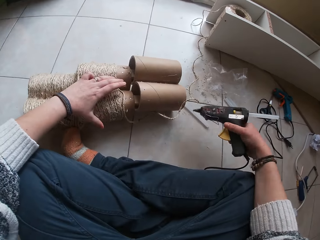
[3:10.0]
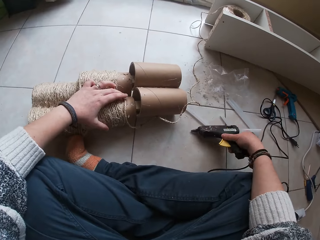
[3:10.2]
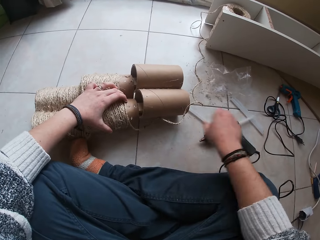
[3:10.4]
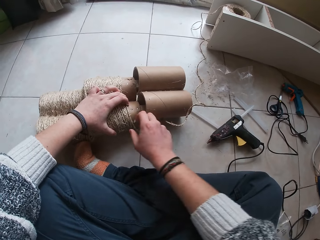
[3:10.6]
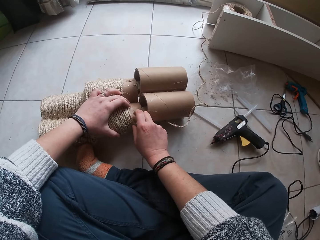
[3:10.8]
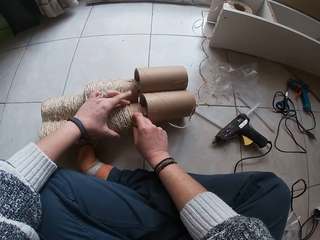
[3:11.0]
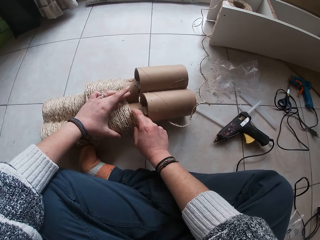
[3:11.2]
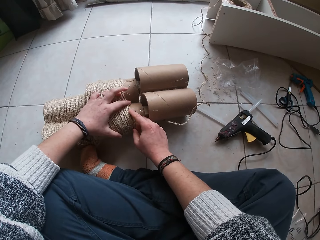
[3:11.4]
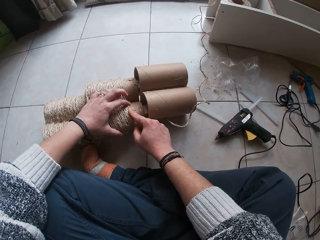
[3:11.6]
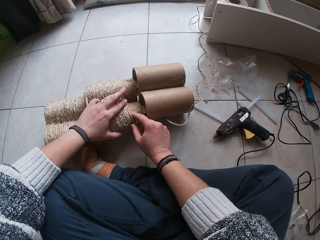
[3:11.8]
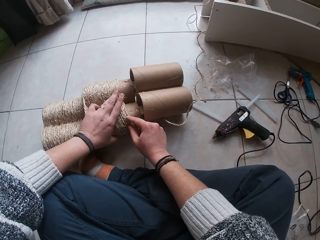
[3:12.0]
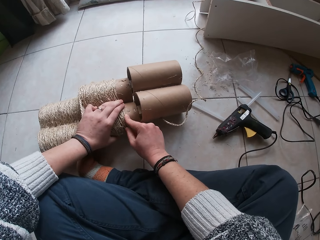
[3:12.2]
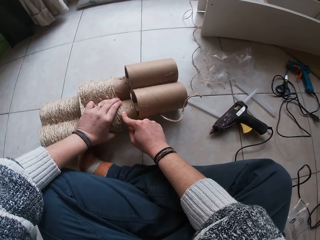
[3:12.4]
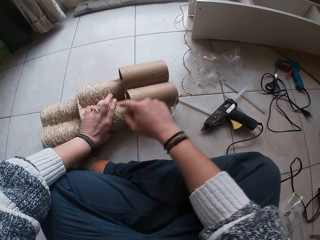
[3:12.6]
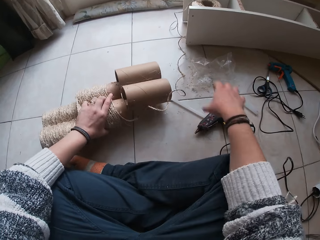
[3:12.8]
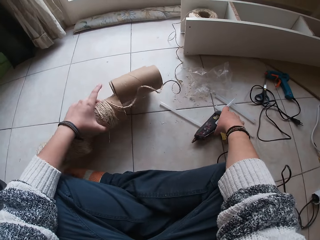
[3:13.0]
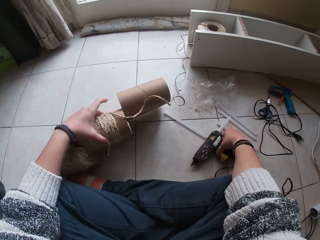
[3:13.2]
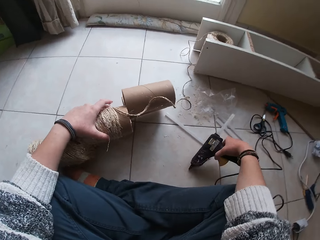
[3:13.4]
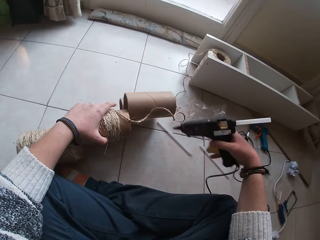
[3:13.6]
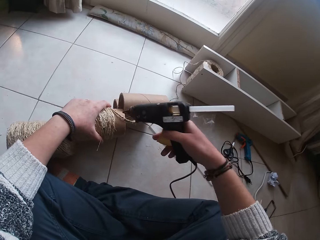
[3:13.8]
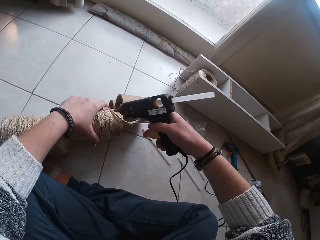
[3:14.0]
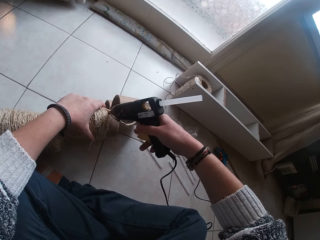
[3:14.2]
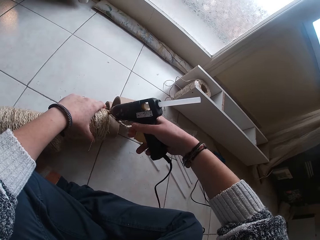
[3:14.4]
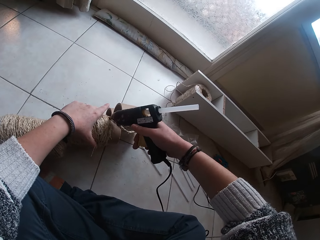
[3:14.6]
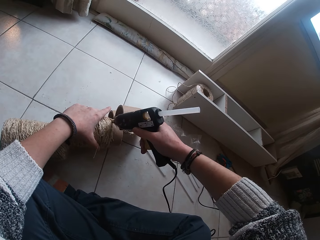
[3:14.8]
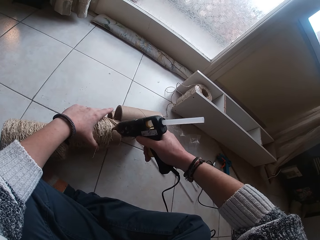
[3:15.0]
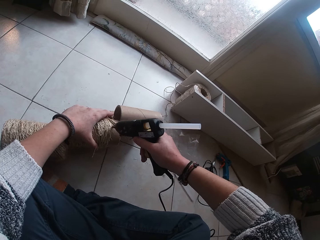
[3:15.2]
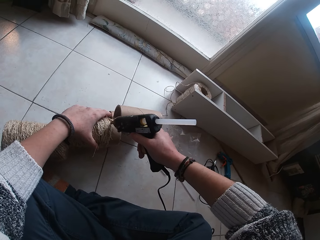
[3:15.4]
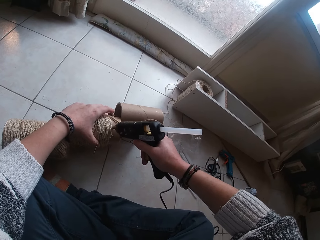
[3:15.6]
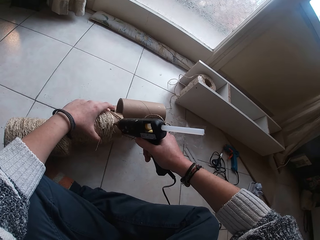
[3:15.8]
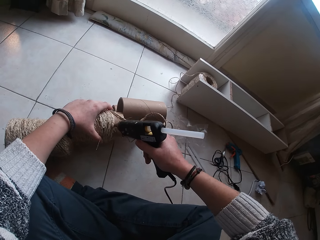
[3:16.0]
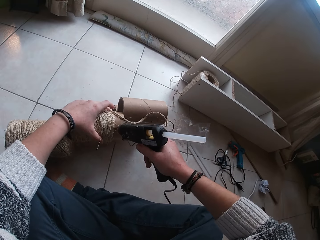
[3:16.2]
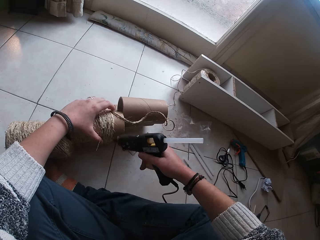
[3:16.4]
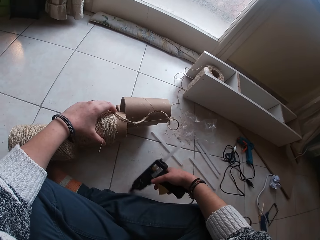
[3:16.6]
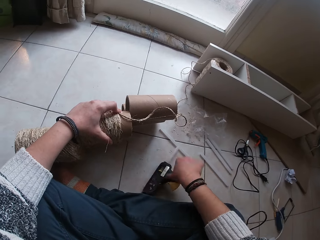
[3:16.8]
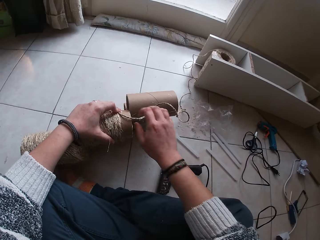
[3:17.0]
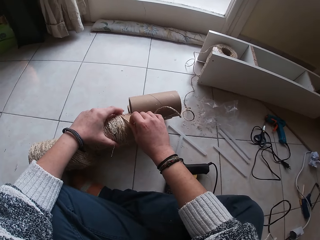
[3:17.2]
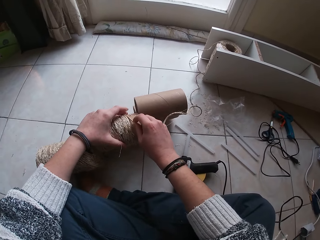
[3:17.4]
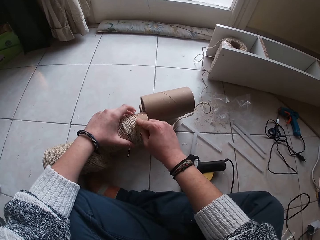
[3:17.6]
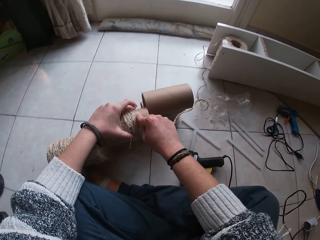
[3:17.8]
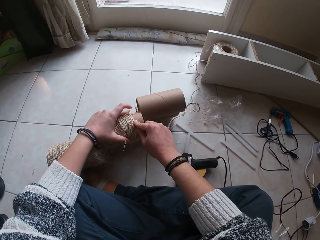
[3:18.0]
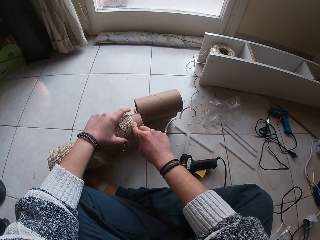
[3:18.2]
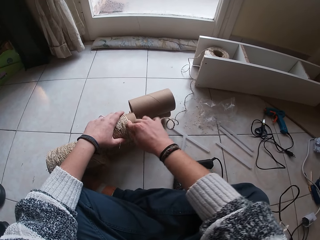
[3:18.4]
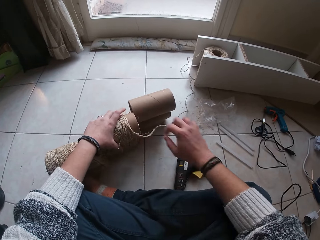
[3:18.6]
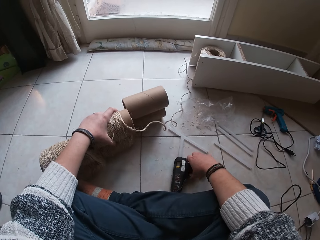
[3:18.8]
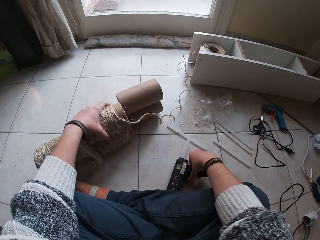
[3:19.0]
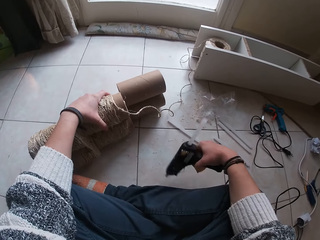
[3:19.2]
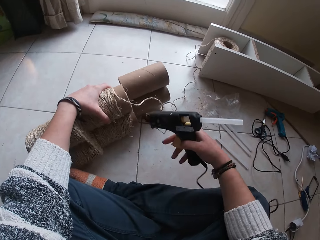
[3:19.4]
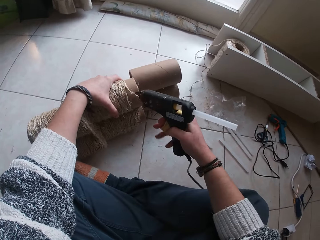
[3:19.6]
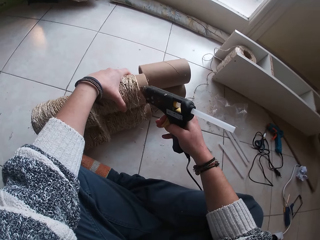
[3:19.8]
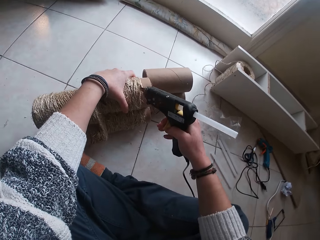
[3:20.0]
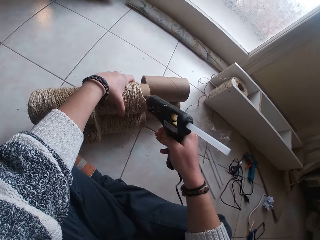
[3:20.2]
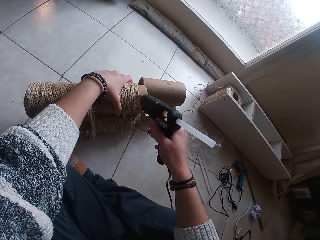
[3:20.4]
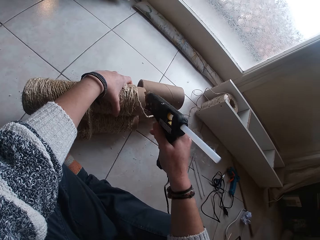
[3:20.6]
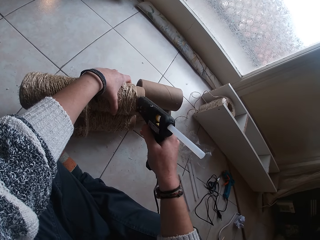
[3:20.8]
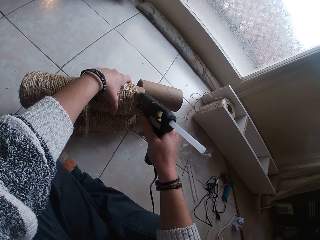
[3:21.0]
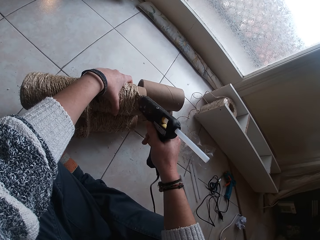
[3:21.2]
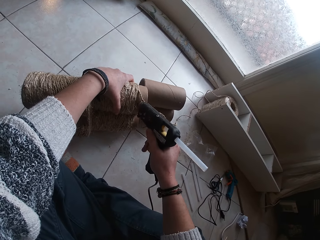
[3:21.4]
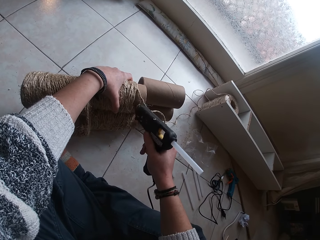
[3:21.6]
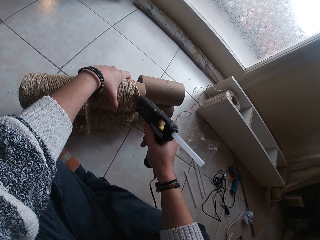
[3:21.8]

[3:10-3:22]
The camera wearer drops the wood gum gun on the floor with her right hand. She places the twine rope over the wood gum gun on the cardboard tube with her hands. She turns the roll of rope. She picks up the wood gum gun from the floor with her right hand. She applies gum from the wood gum gun on the cardboard tube with her right hand. She drops the wood gum gun on the floor with her right hand. She places the twine rope over the wood gum gun on the cardboard tube with her hands. She picks up the wood gum gun from the floor with her right hand. She applies gum from the wood gum gun on the cardboard tube with her right hand.

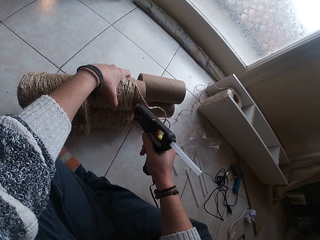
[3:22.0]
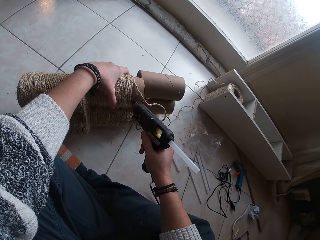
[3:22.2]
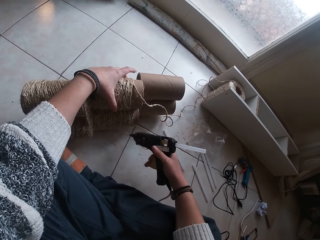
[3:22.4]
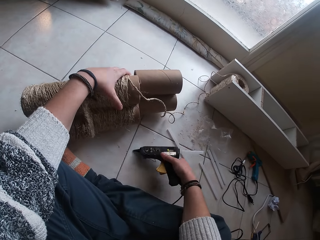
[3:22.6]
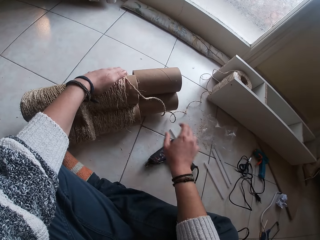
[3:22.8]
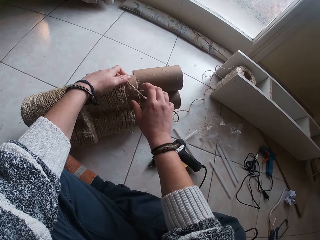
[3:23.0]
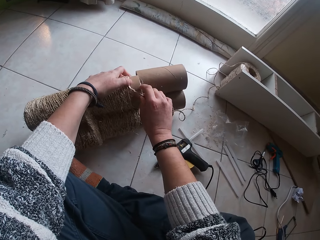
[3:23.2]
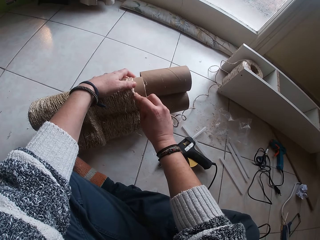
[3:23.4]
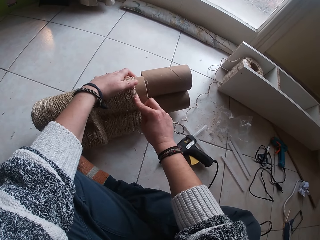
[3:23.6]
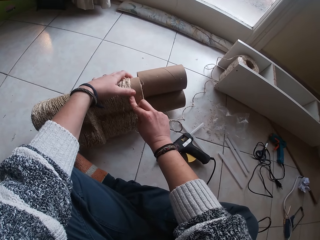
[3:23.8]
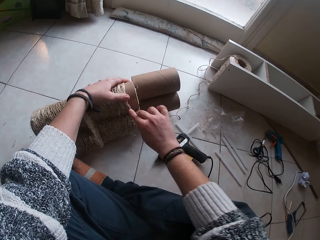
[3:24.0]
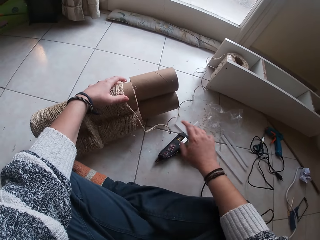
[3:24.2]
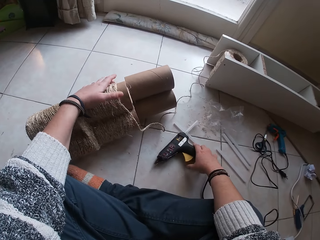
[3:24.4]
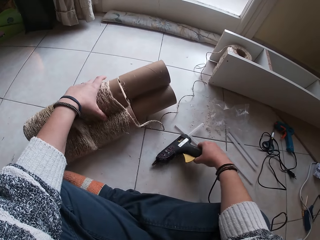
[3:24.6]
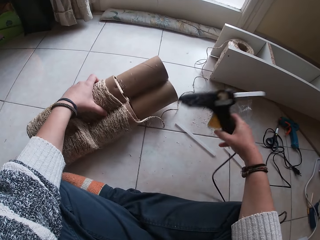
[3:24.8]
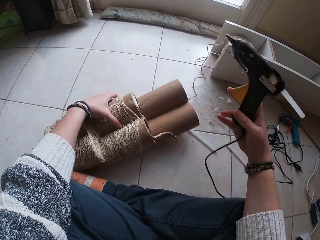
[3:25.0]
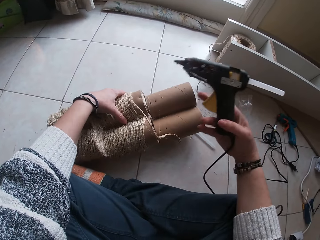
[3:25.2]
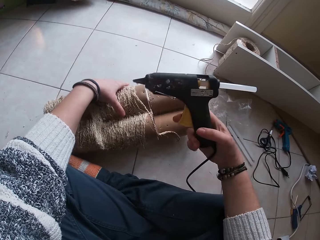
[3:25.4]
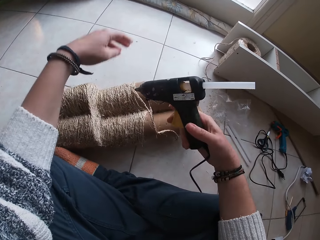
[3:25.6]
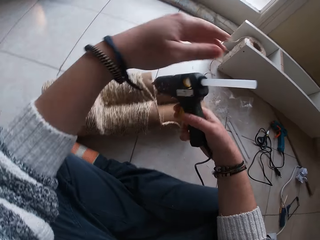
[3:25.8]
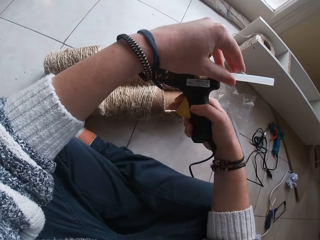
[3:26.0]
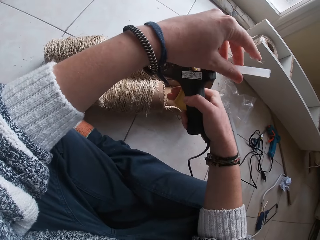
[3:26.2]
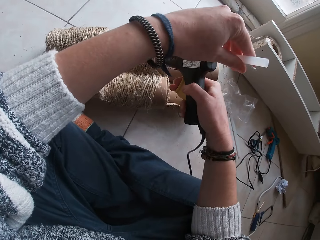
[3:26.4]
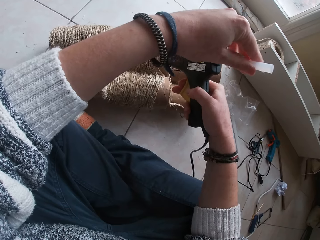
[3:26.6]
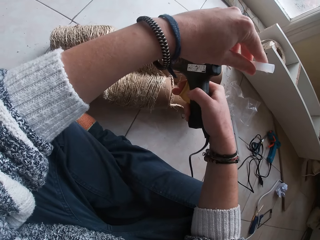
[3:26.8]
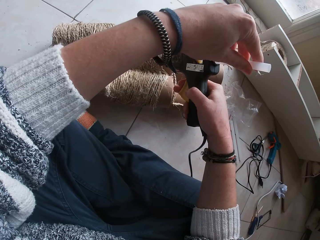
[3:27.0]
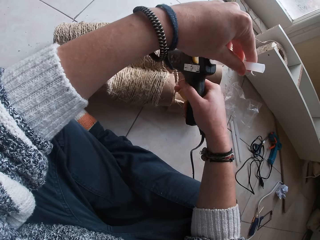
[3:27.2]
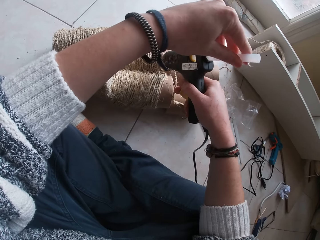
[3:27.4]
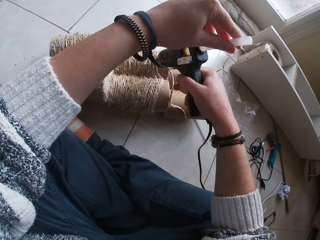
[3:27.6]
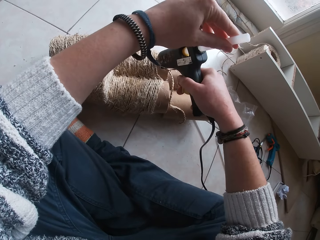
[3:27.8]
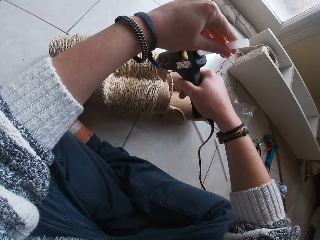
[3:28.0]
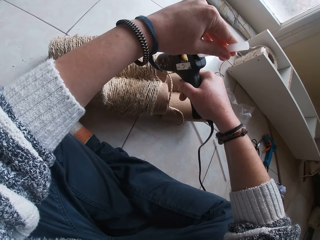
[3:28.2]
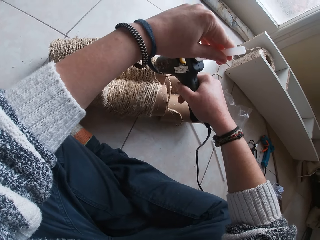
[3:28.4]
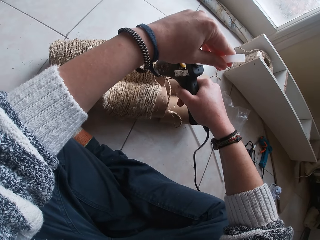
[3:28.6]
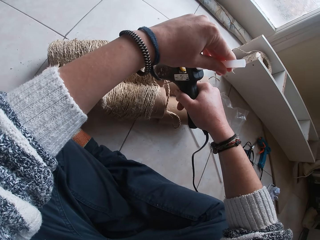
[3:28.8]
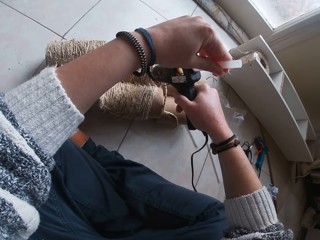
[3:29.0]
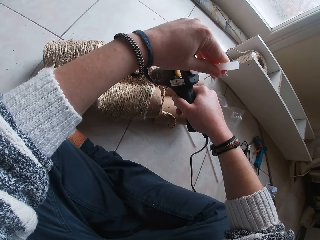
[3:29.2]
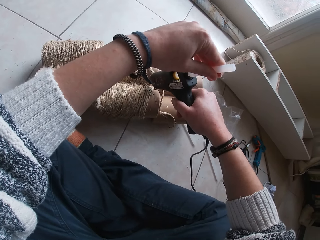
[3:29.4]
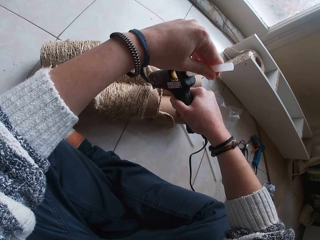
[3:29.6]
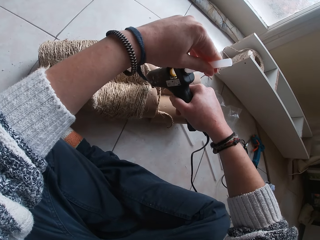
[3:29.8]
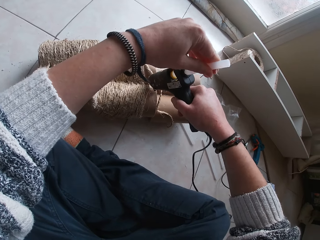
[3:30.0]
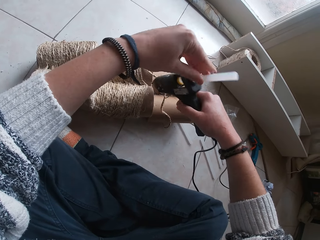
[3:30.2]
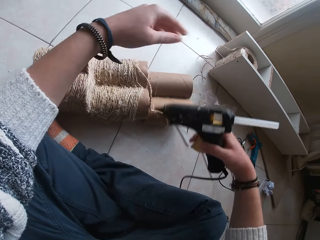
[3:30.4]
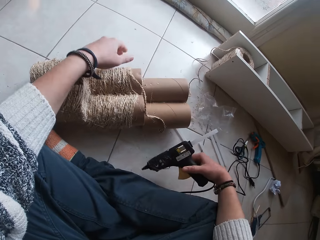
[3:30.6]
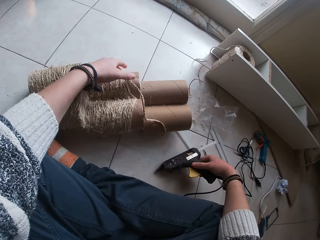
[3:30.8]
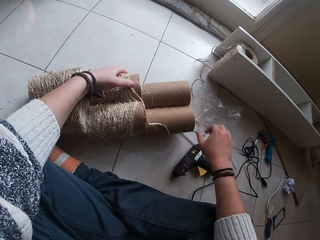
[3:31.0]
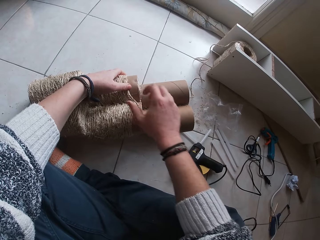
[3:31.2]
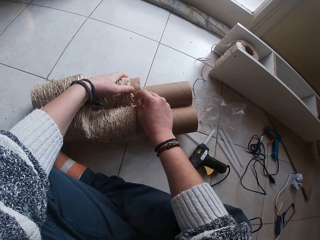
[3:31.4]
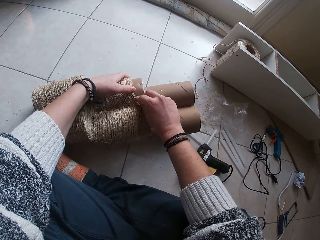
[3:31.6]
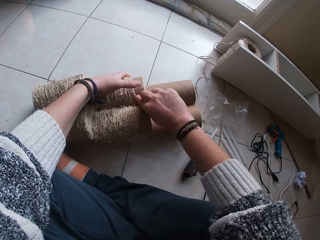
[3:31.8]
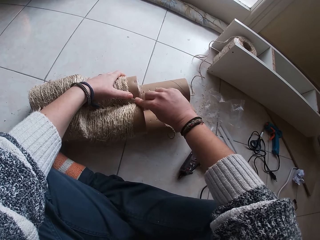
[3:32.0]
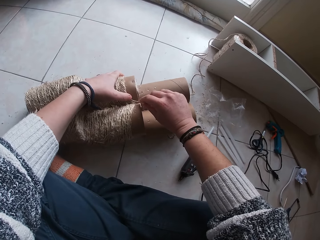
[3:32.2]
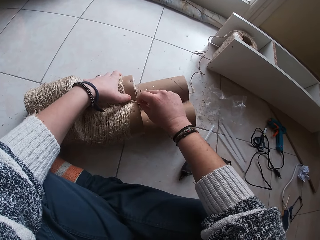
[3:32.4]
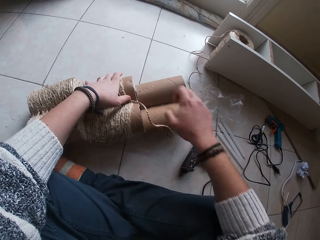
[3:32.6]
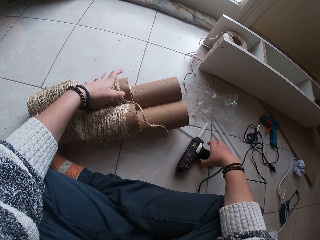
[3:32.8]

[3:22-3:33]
The camera wearer drops the wood gum gun on the floor with her right hand. She places the twine rope over the wood gum gun on the cardboard tube or roll with her hands. She picks up the wood gum gun from the floor with her right hand. She moves the roll with the left hand. She holds the straw at the bottom of the wood gum gun with her left hand. She applies gum from the wood gum gun on the cardboard tube with her right hand. She drops the wood gum gun on the floor with her right hand. She places the twine rope over the wood gum gun on the cardboard tube with her hands.
